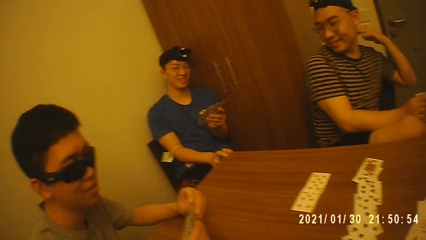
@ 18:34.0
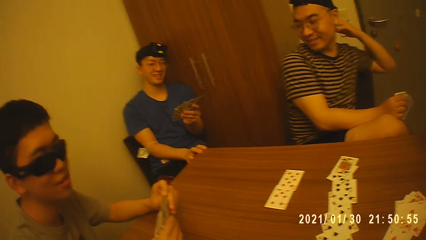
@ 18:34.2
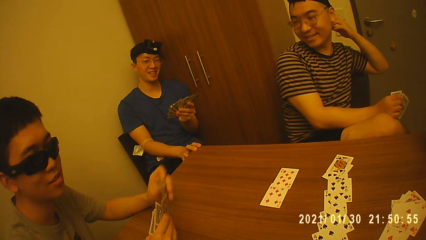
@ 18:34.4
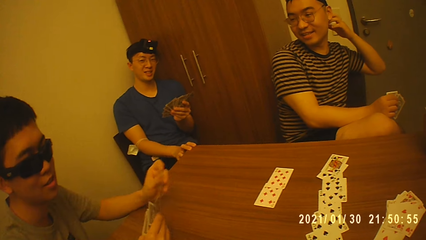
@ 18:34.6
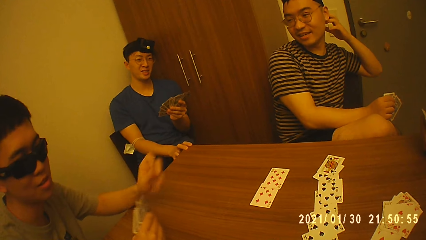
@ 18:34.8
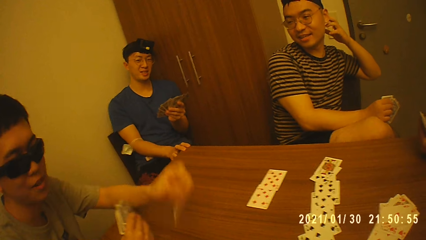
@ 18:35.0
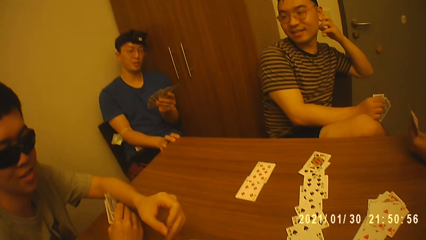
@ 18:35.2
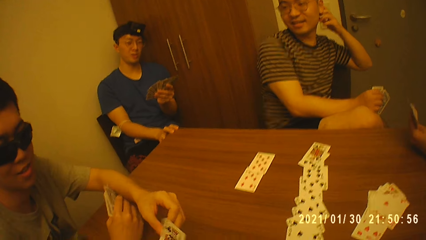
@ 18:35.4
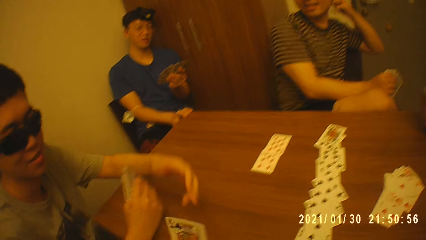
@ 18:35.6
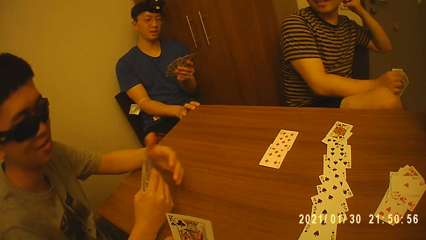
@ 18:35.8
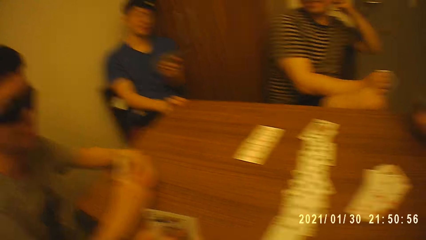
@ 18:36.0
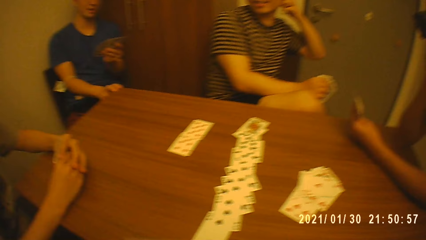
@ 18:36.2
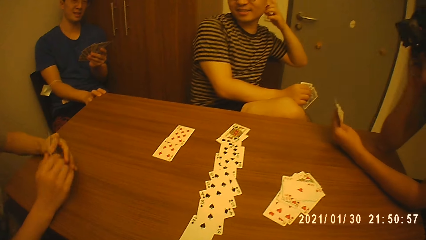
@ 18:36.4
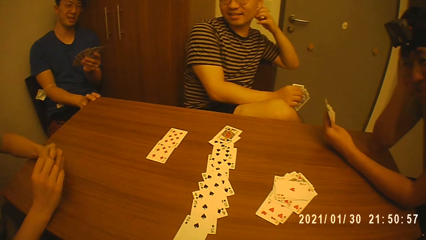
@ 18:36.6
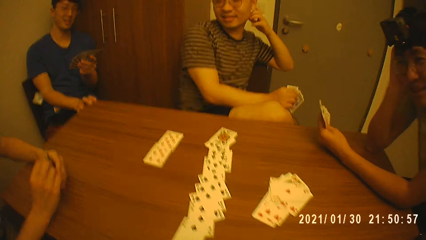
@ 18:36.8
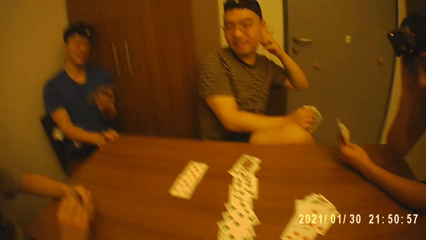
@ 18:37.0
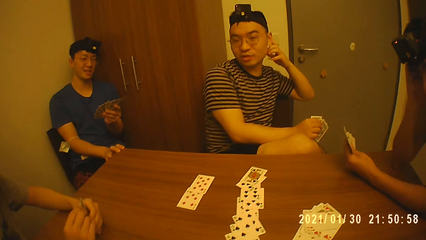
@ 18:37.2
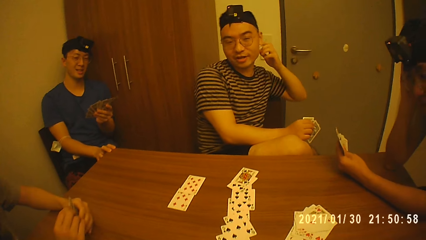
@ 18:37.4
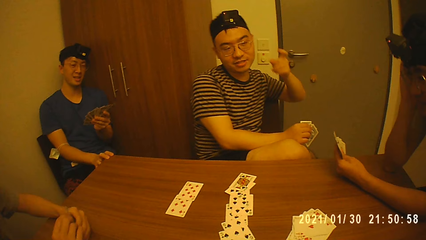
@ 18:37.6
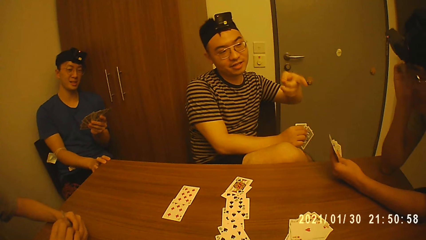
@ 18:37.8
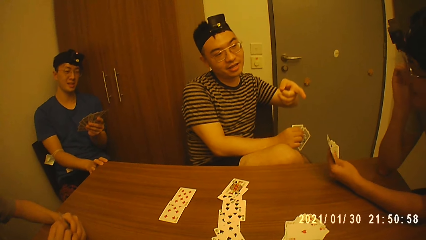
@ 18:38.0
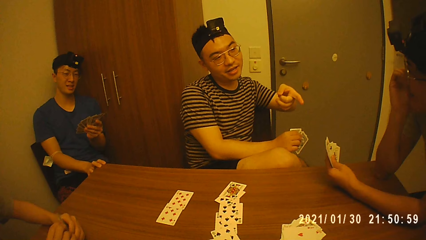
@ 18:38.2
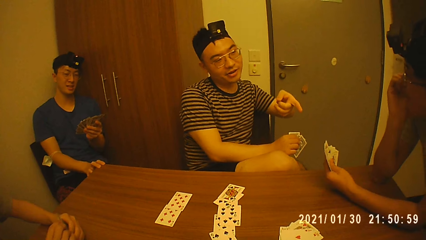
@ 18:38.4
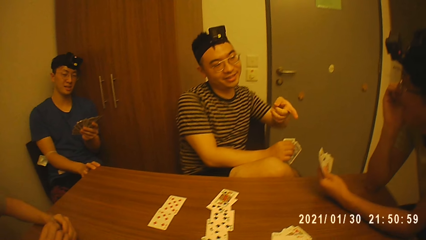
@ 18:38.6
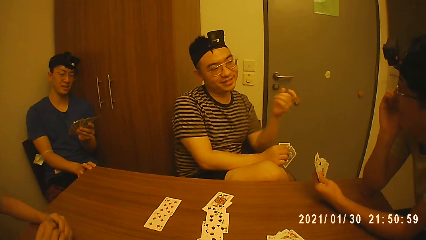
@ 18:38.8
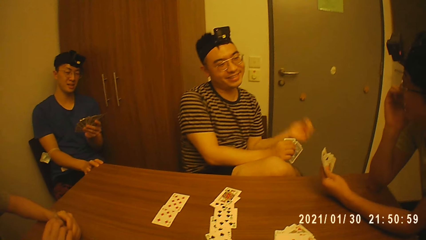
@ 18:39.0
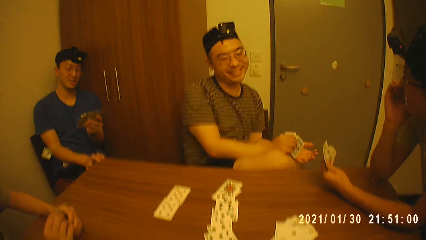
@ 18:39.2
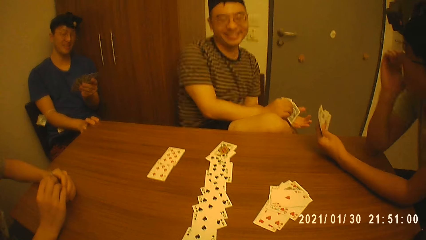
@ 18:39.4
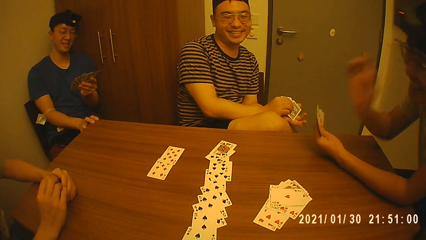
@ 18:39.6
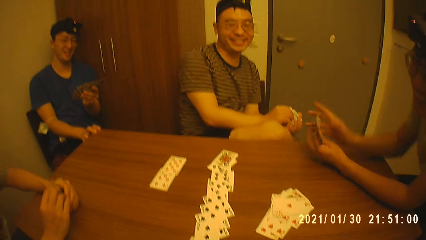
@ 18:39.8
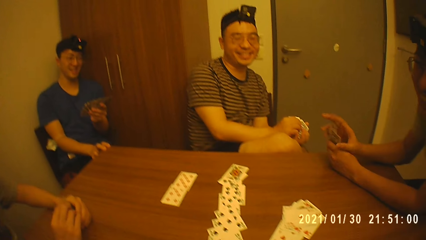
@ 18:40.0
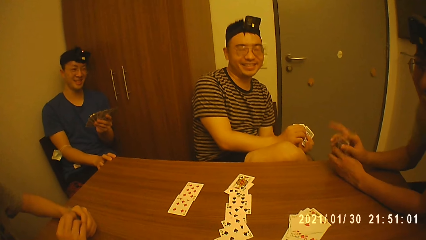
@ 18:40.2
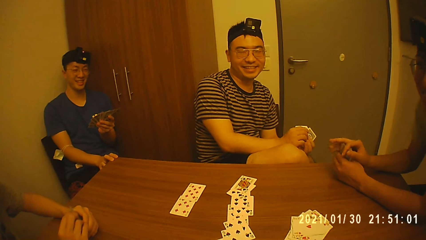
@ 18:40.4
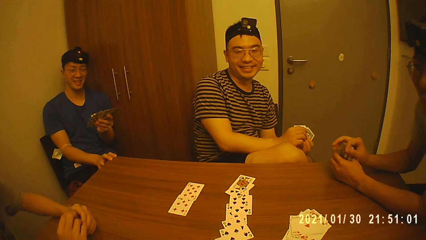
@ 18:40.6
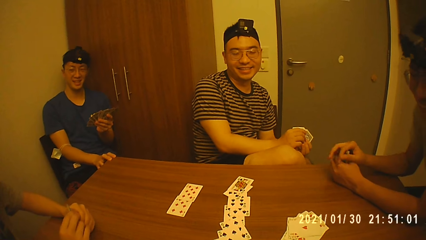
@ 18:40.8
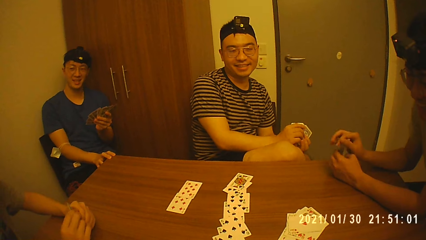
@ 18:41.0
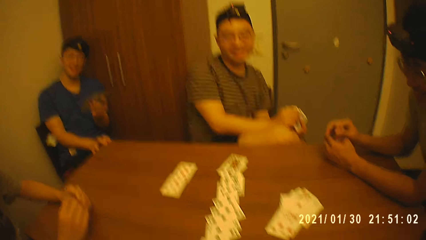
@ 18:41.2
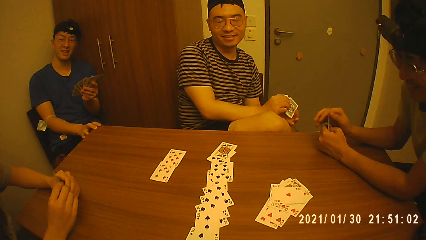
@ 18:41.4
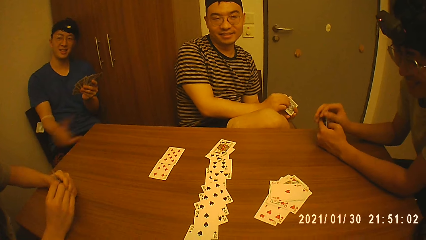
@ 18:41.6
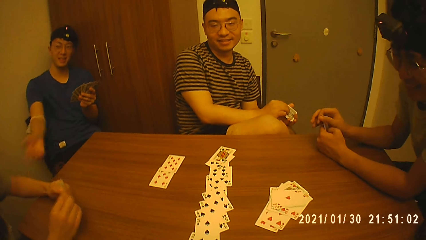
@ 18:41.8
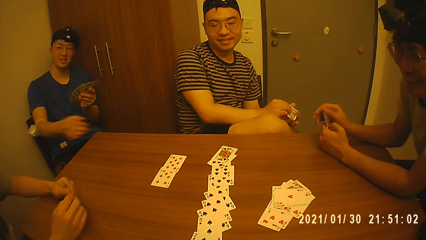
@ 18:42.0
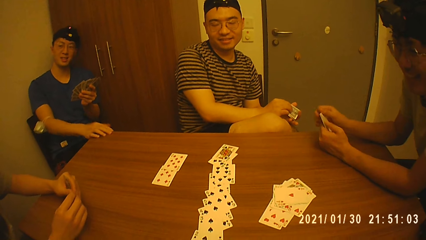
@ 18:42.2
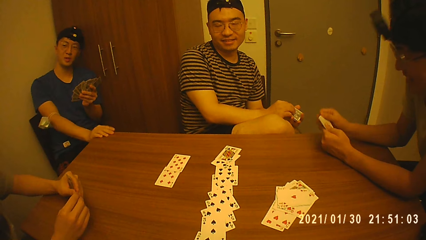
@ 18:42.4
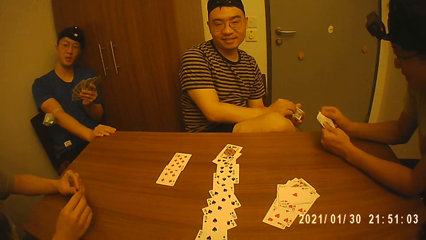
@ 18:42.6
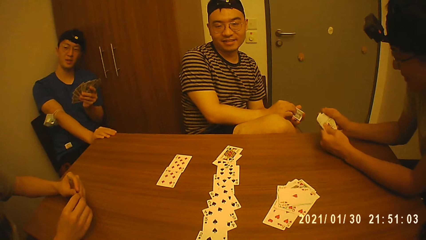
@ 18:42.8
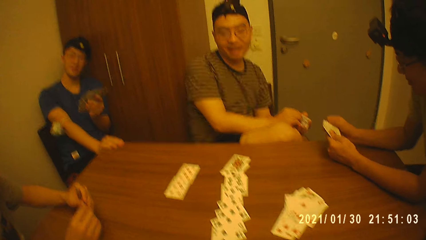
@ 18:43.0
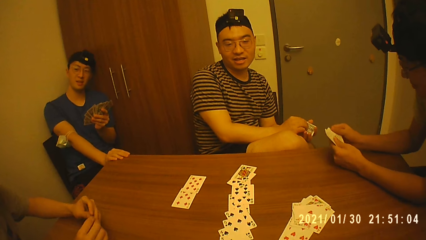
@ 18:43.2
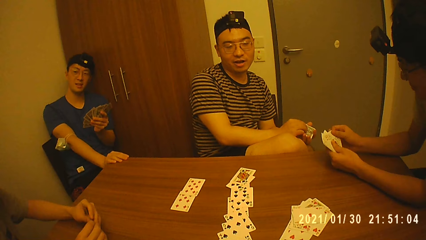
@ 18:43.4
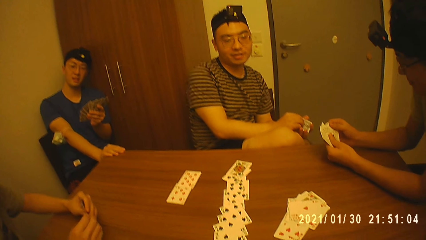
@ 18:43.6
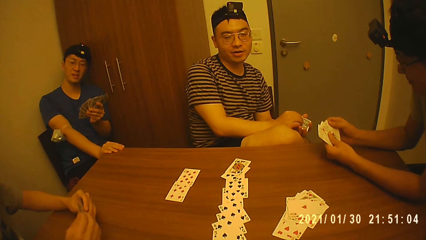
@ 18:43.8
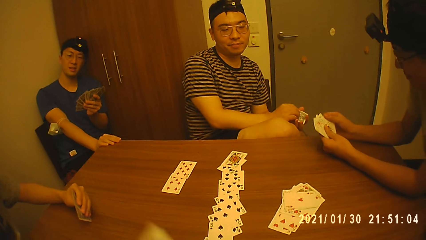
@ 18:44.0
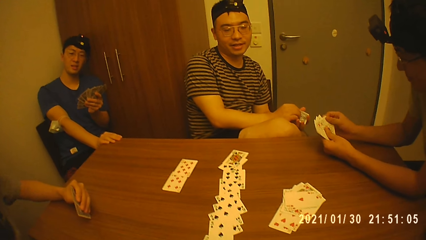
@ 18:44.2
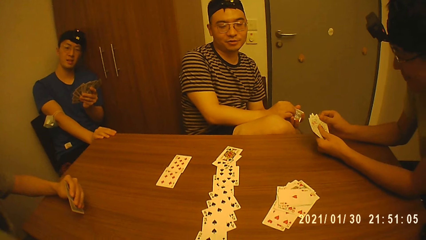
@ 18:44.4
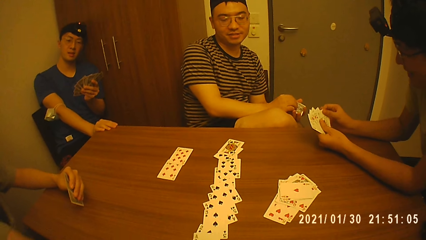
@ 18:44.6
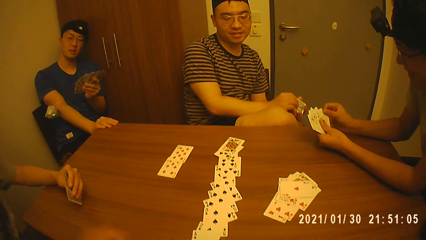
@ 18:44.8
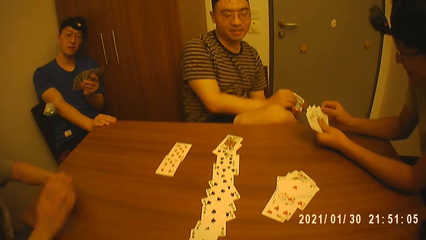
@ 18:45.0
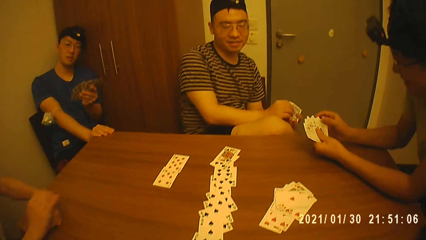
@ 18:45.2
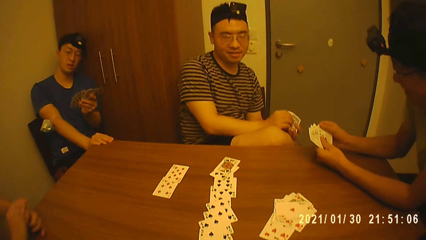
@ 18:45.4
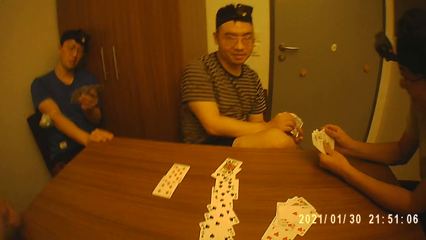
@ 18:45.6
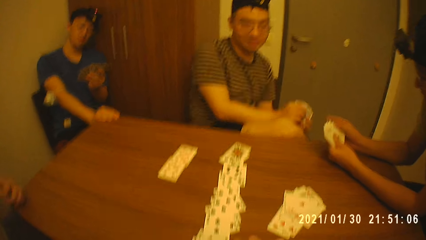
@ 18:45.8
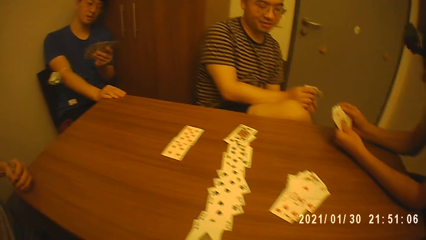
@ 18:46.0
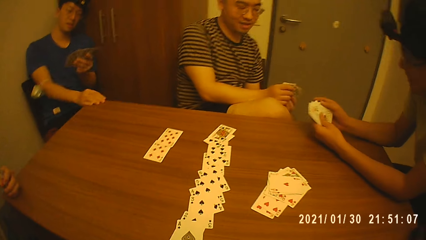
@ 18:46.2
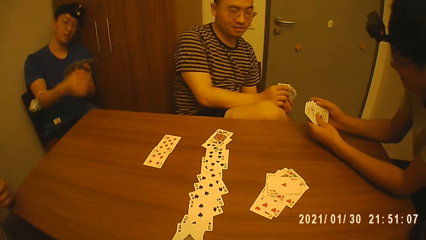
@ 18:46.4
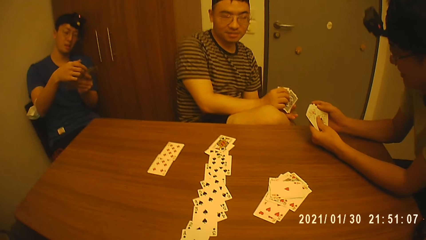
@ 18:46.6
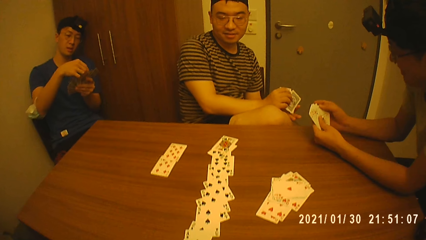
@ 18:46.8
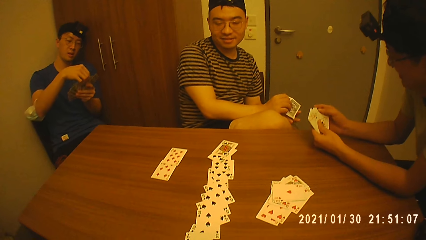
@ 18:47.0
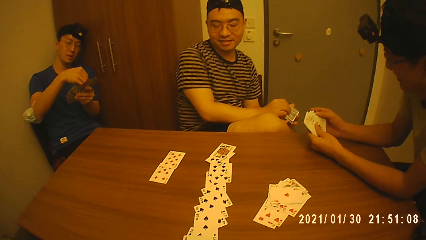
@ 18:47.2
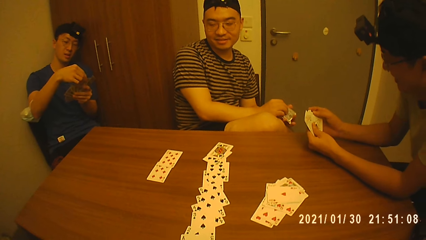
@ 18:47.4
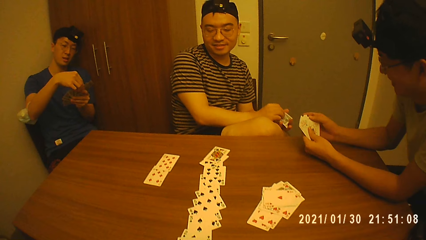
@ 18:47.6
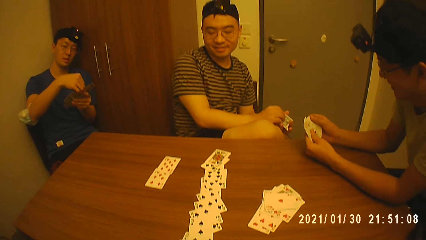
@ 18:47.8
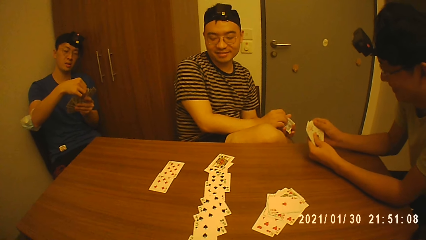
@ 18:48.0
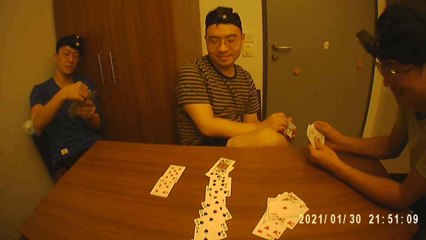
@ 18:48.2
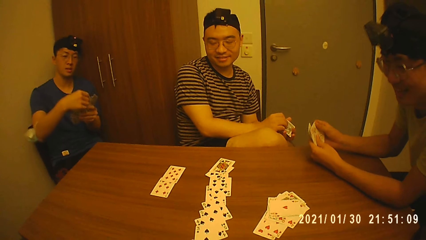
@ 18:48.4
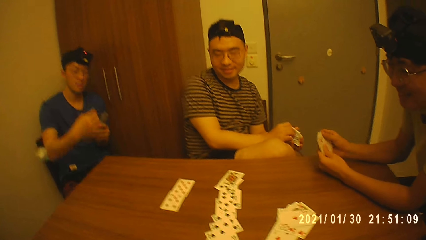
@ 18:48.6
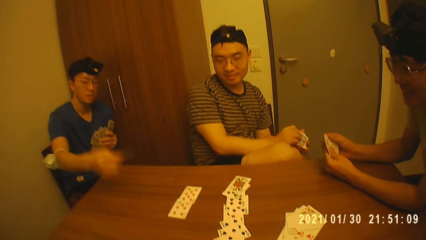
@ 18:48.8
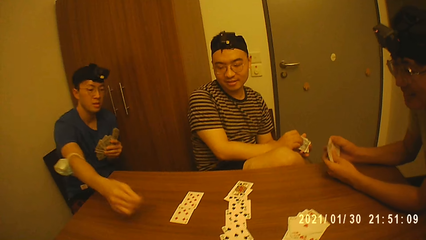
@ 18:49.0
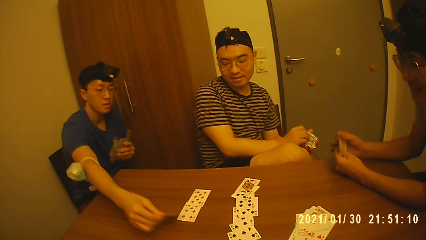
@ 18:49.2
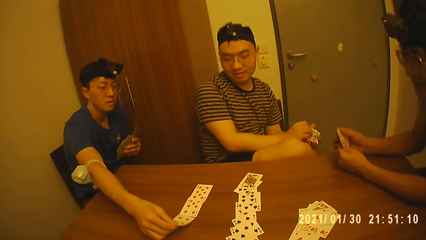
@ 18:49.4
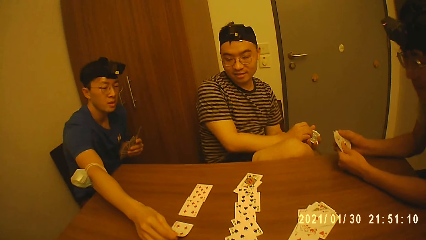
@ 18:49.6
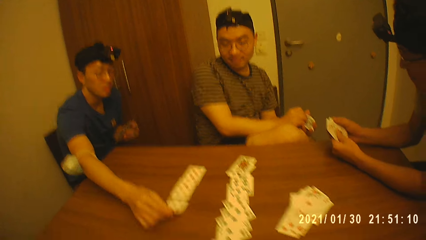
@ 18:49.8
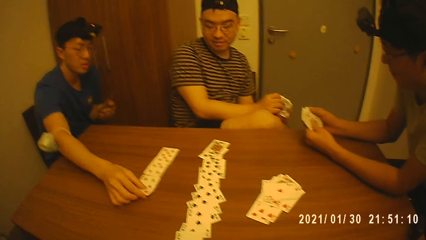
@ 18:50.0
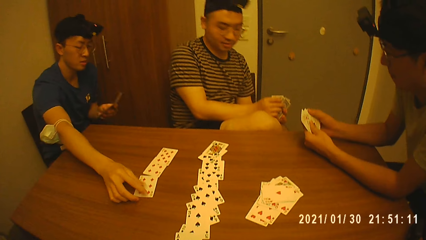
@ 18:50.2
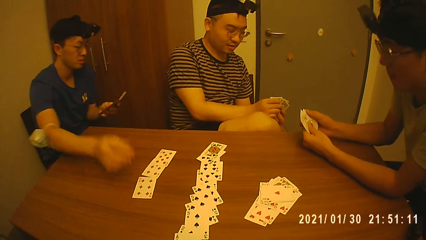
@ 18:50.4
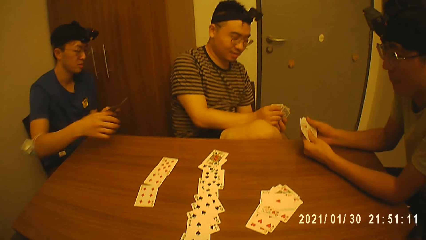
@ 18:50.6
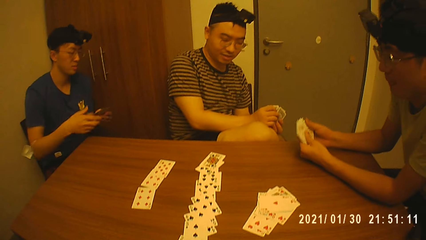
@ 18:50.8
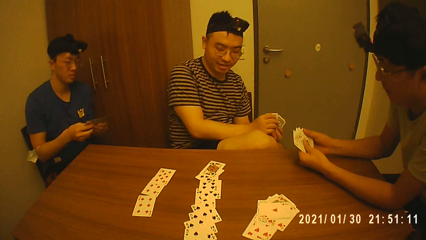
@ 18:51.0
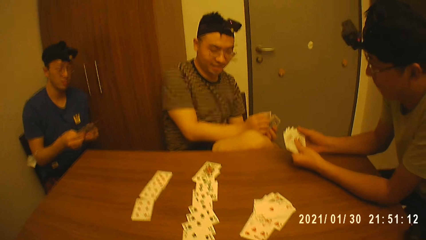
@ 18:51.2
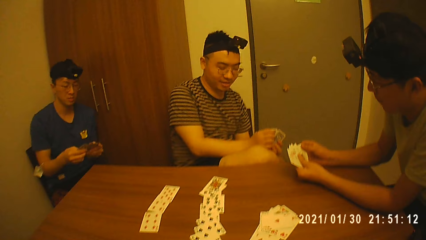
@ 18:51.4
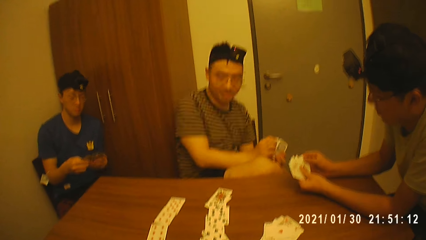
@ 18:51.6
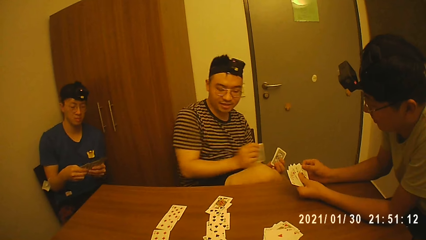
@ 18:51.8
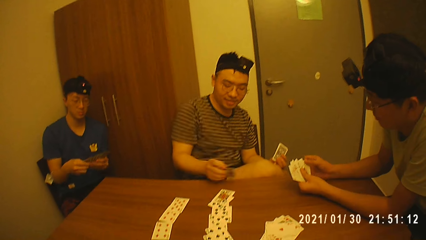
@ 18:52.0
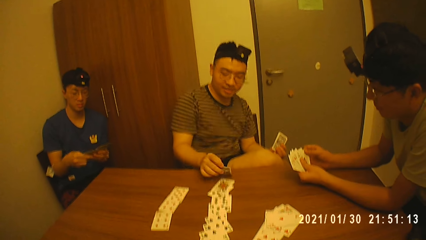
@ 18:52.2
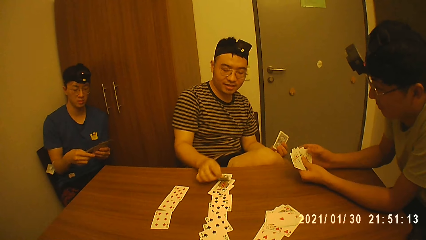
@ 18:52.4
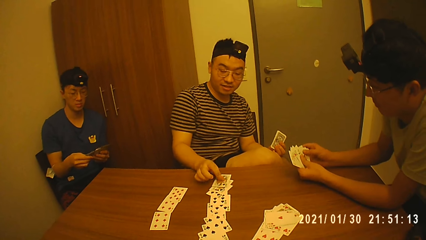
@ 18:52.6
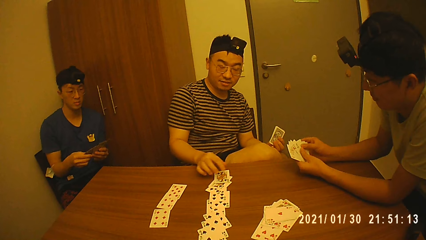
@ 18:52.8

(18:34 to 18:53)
The camera wearer collects the card from a man with the left hand. Another man points at a third man. The third man shuffles the cards. A fourth man converses with the first man. The fourth man drops the card on the table with his right hand. The second man drops the card on the table with his right hand.
